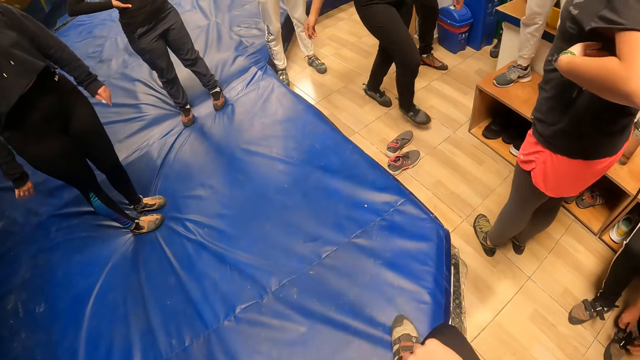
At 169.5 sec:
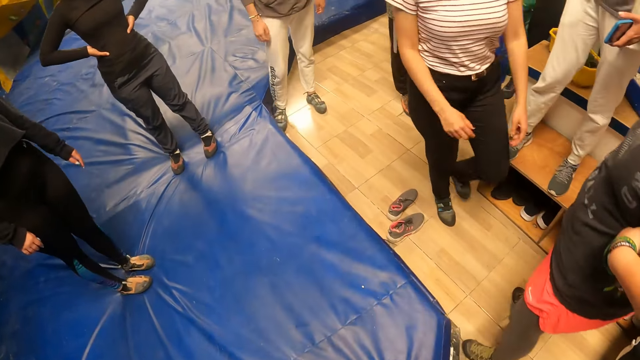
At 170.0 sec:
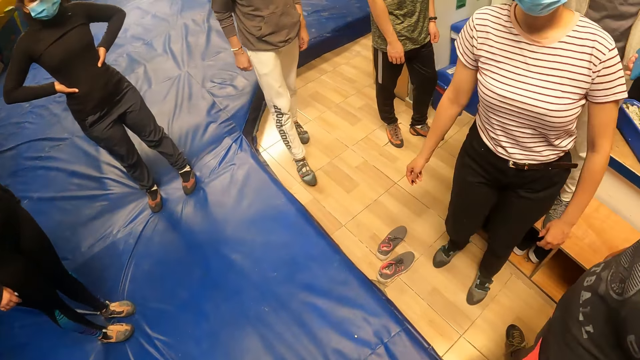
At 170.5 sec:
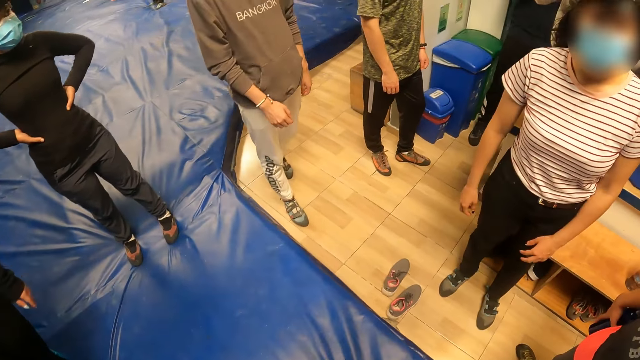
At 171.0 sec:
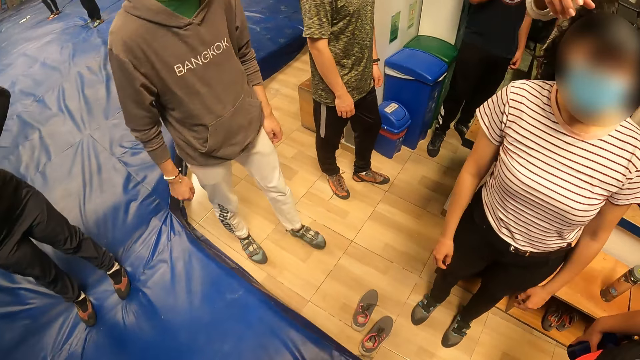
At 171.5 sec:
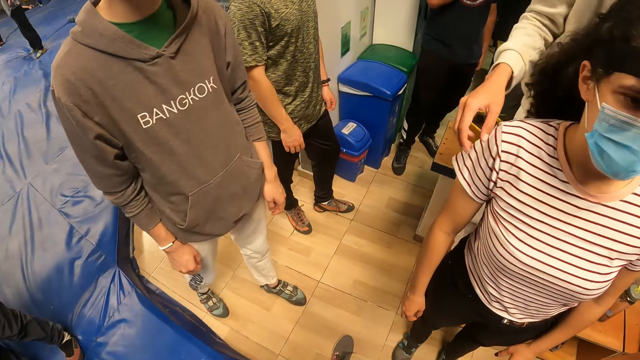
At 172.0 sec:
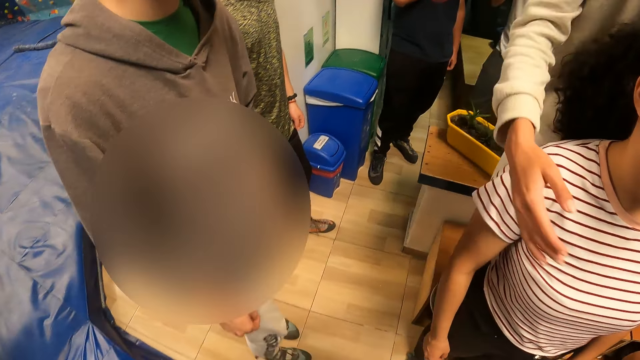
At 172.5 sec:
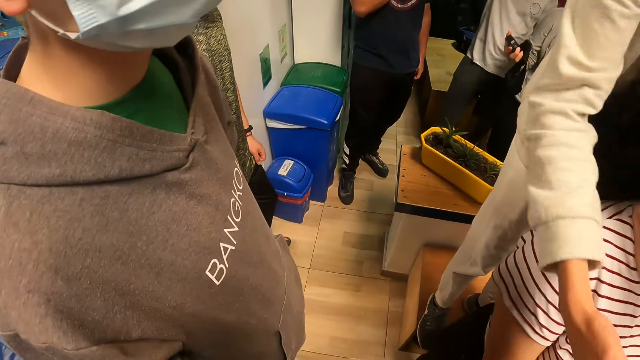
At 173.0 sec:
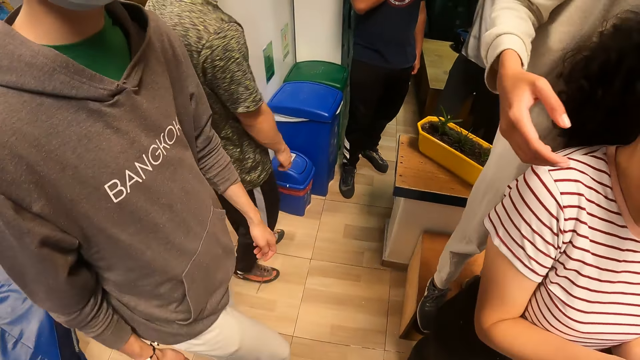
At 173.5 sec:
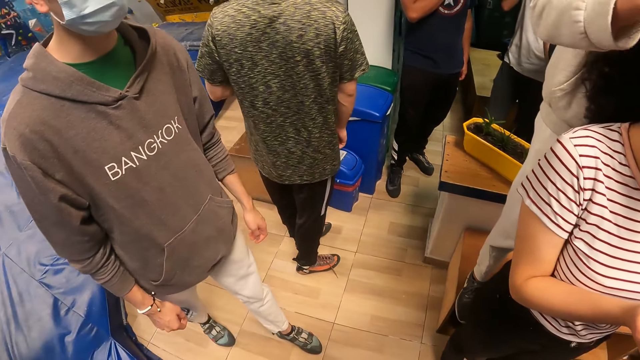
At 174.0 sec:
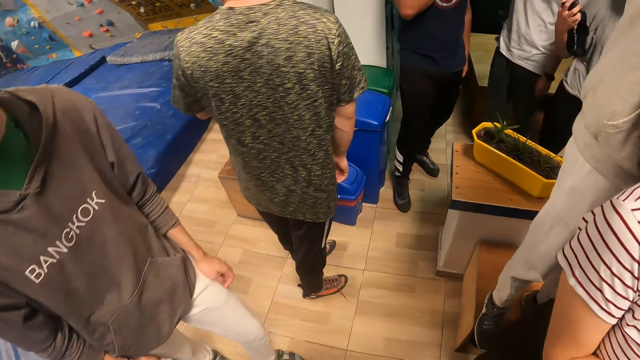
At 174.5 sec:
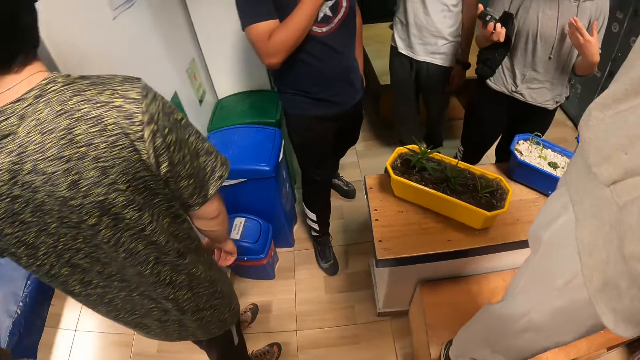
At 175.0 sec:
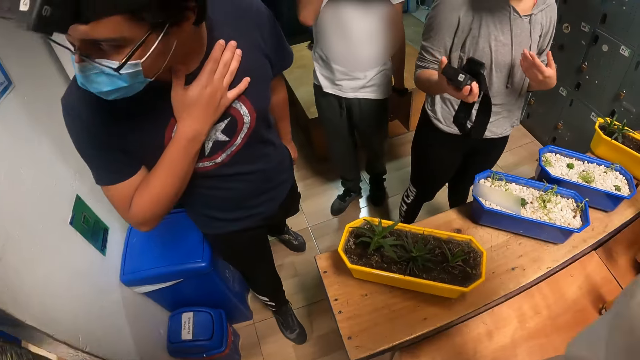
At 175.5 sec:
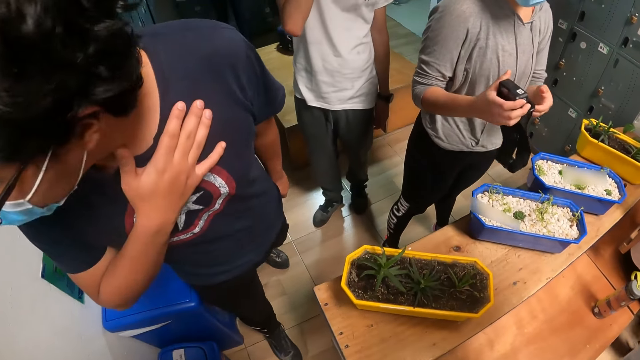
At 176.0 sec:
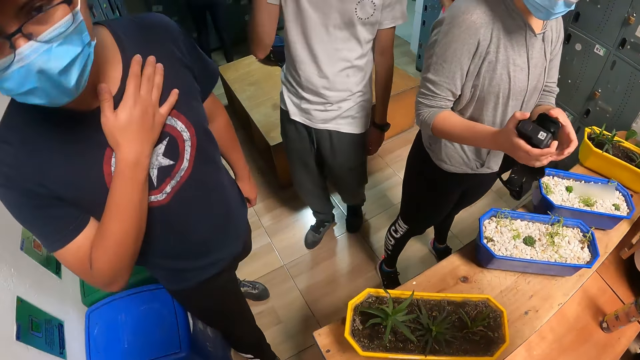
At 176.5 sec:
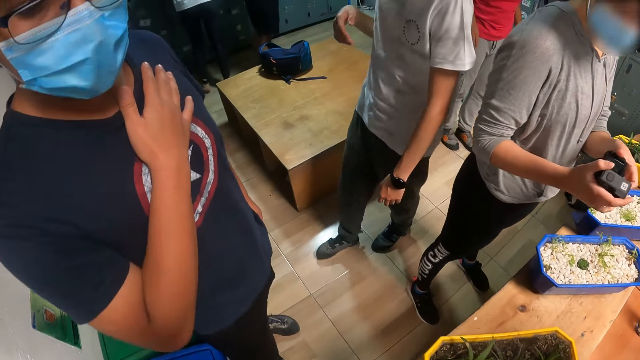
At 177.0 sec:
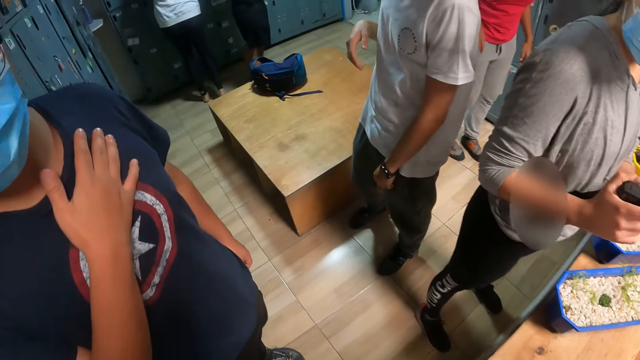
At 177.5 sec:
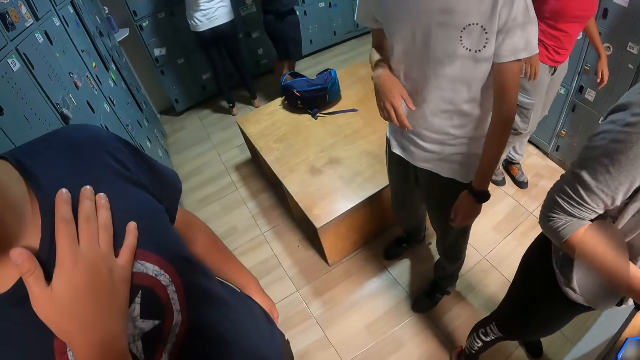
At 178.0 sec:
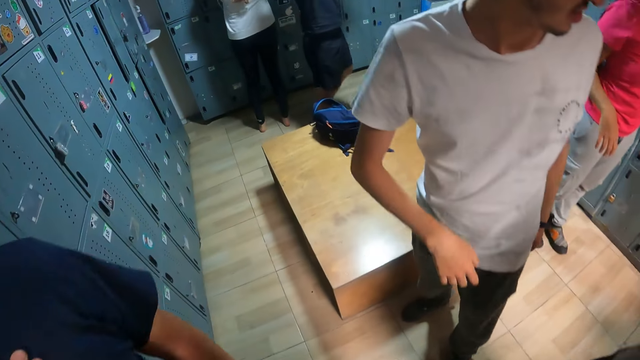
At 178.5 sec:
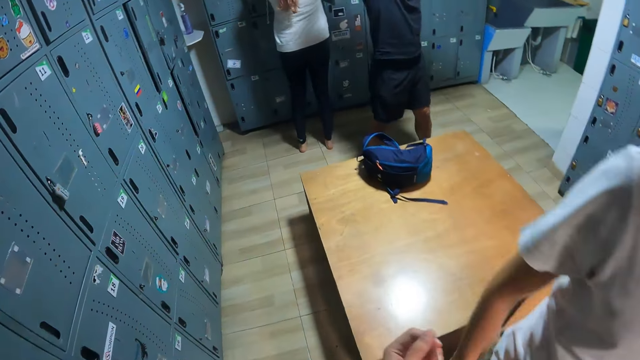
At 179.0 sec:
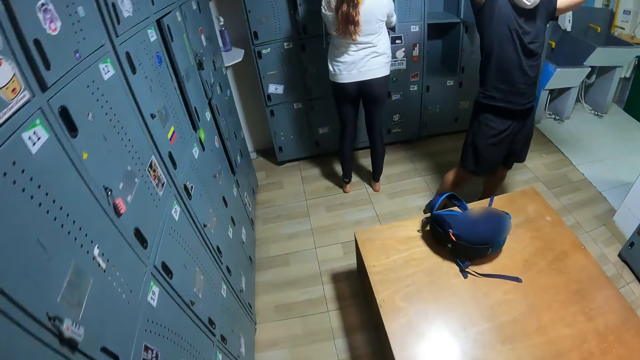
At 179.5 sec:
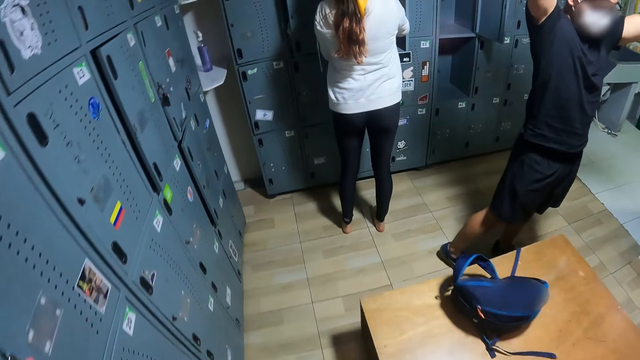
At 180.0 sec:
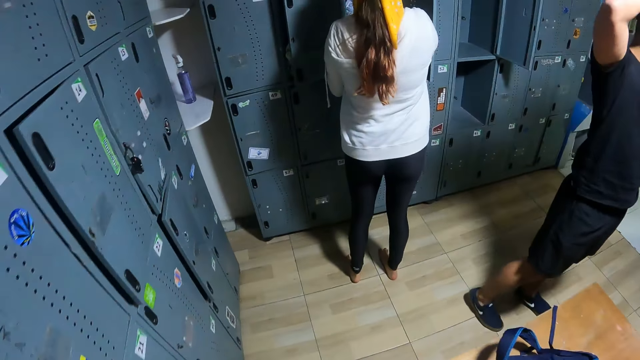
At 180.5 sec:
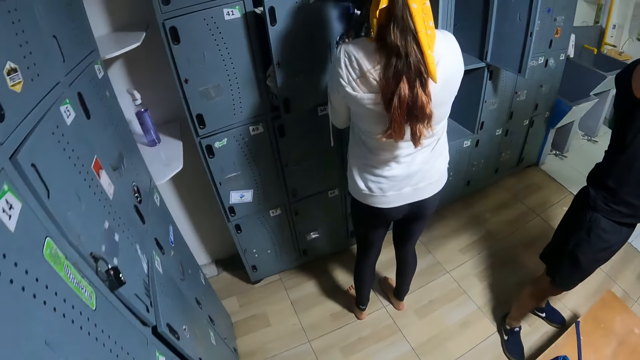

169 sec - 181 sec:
The camera wearer turns to the side. They walk around. They walk into a locker room.

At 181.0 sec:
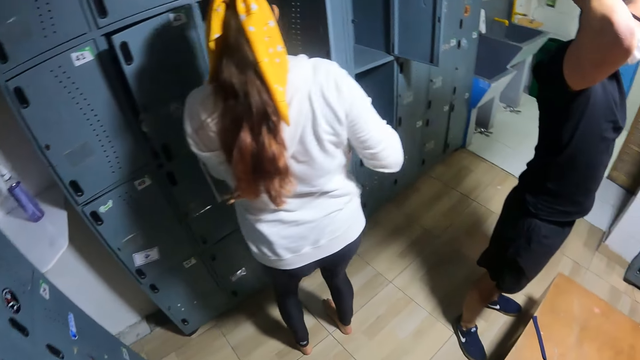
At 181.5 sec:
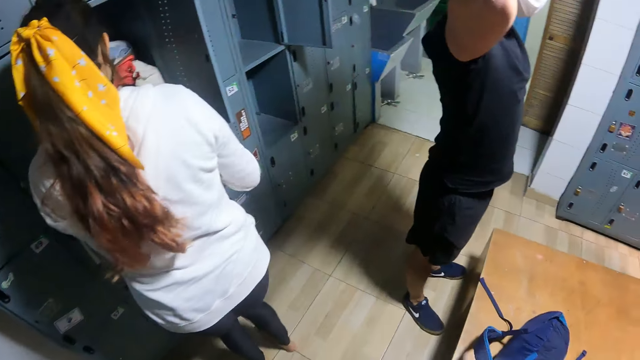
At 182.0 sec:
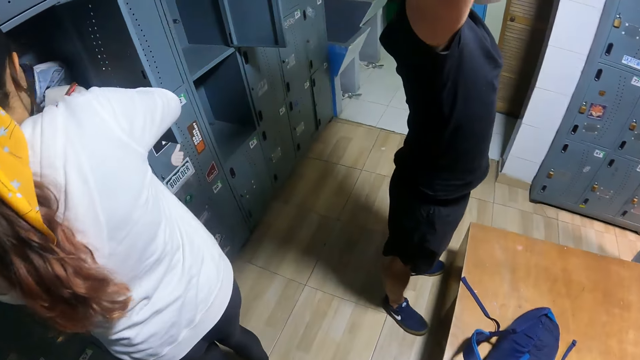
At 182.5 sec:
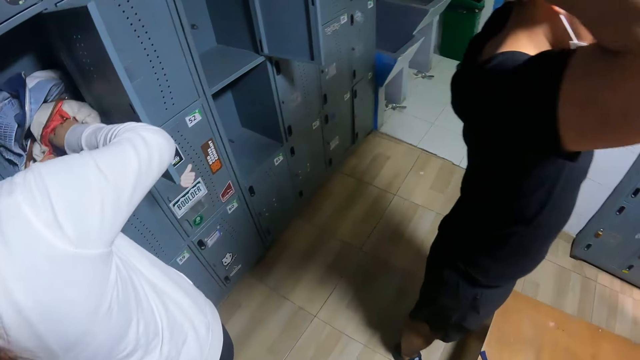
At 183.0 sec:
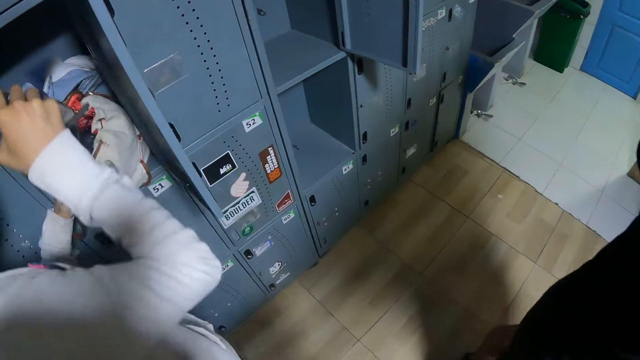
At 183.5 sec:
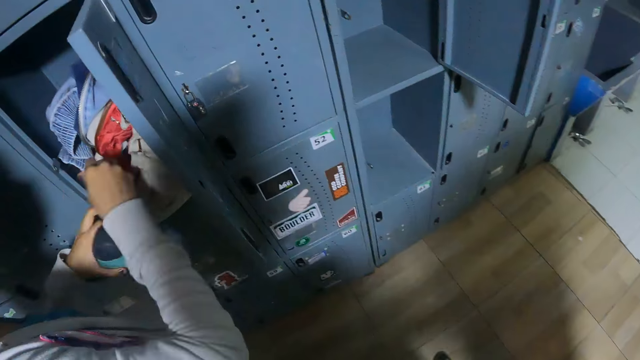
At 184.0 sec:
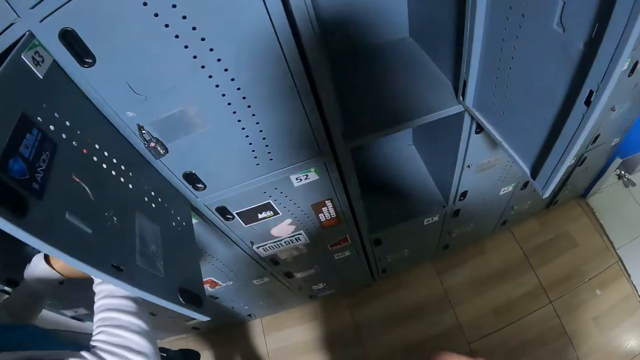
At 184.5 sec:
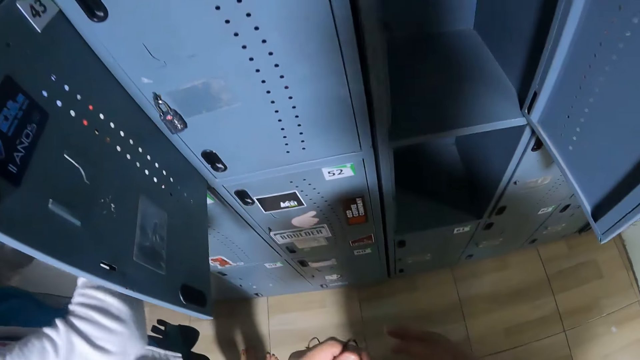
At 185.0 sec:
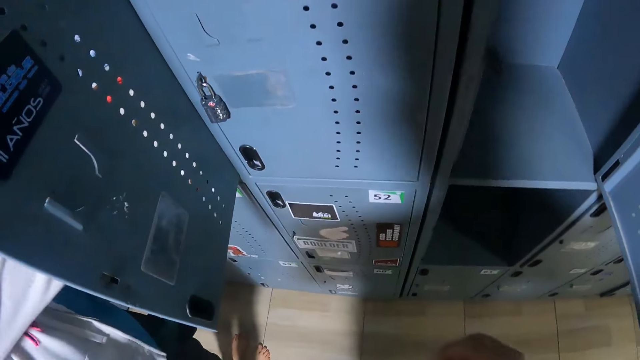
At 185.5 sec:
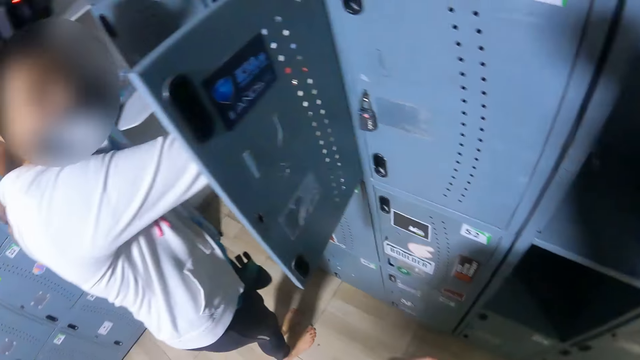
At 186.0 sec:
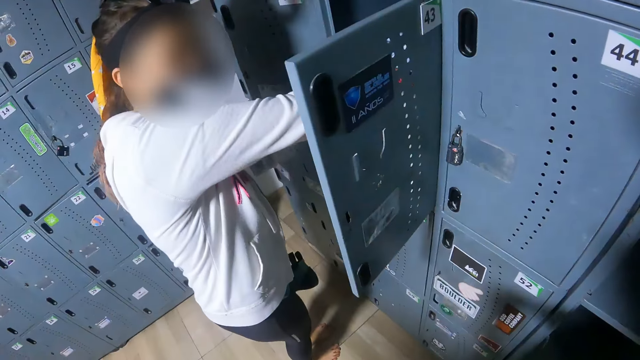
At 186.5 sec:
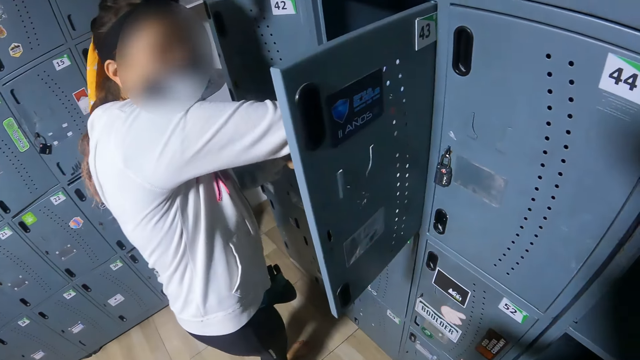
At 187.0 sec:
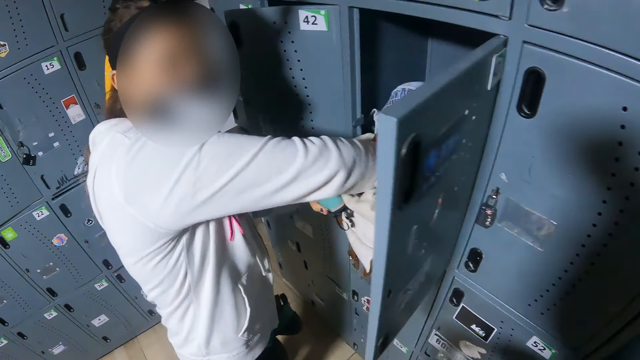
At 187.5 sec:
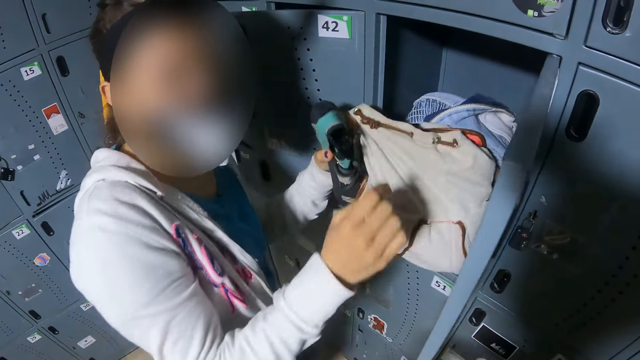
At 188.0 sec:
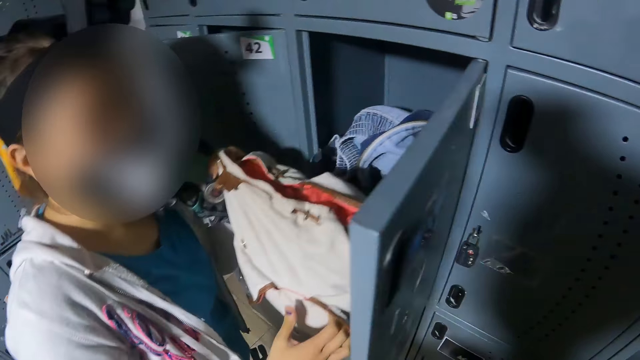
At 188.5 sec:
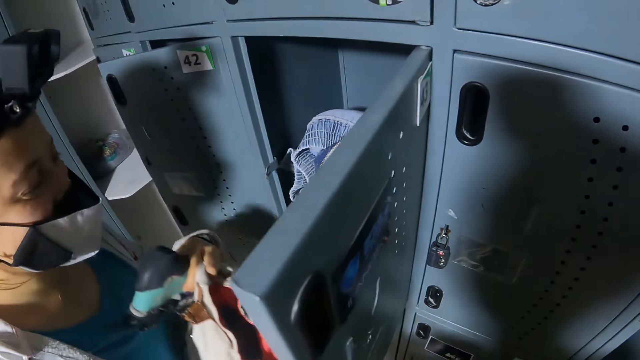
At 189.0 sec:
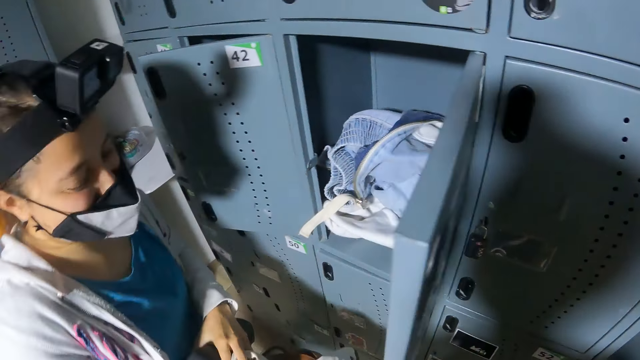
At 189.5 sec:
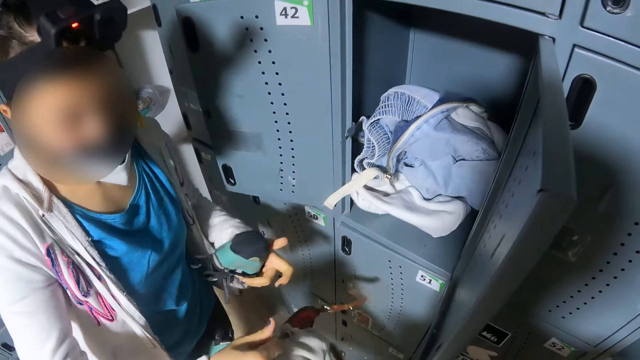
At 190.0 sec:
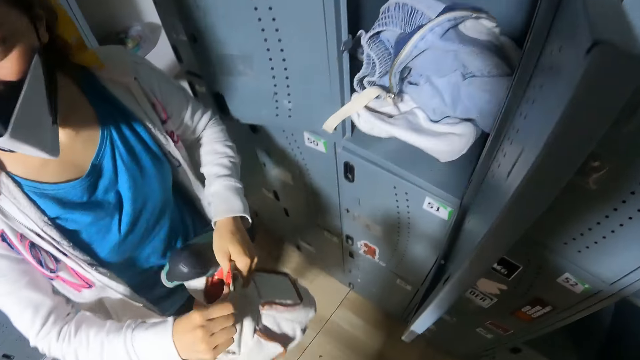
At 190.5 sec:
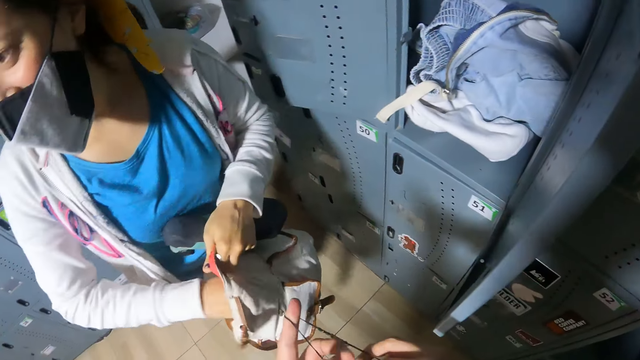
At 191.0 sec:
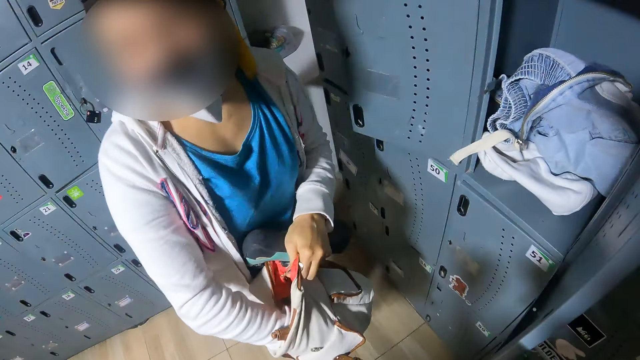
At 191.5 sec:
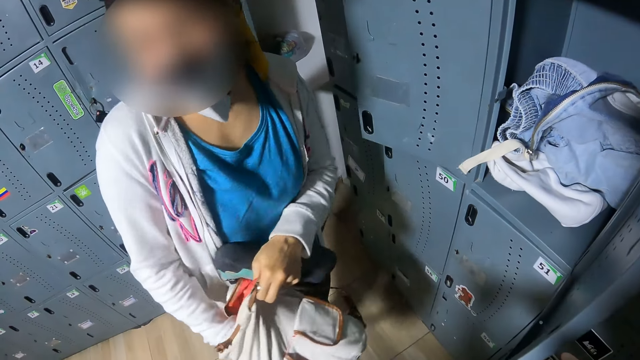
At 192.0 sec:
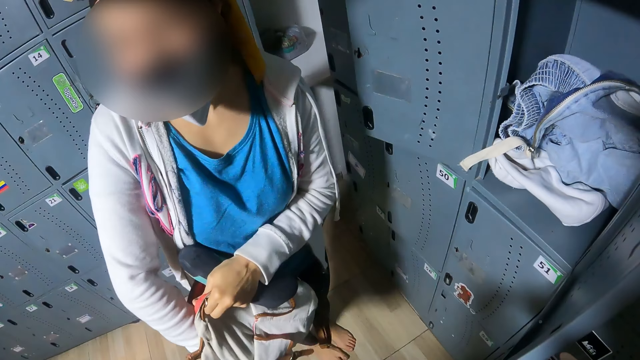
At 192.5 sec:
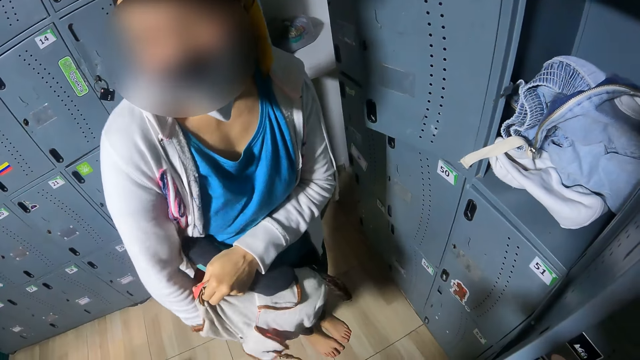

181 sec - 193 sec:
A woman removes a shoe in a bag inside a locker with her right hand. The woman passes the shoe from her right hand to her left hand. The camera wearer interacts with the woman. They turn to the side. The woman removes the bag from the locker with both hands. The woman holds the bag in the locker with her right hand. The woman holds the bag with her left hand. The woman searches the bag with her right hand. The camera wearer turns to the side. The woman puts her hand in the bag.
